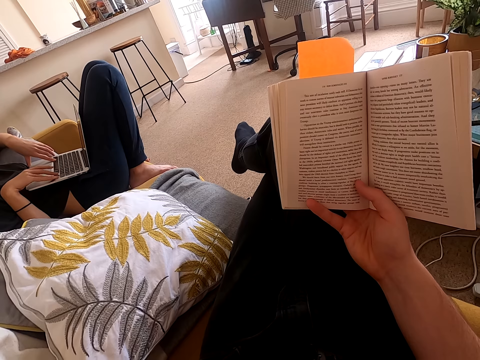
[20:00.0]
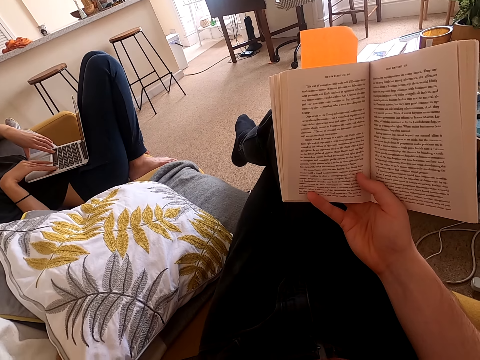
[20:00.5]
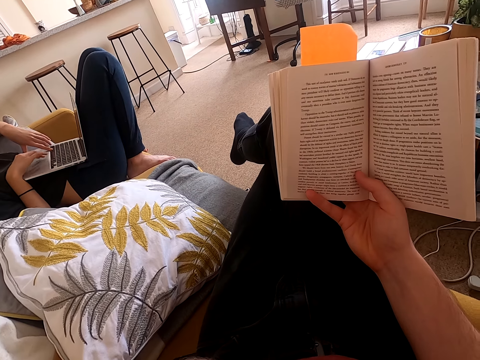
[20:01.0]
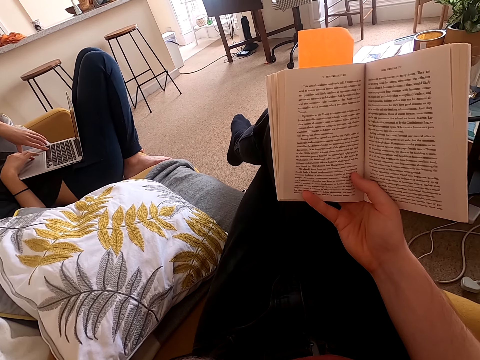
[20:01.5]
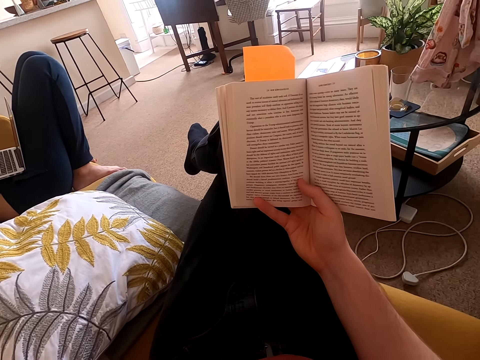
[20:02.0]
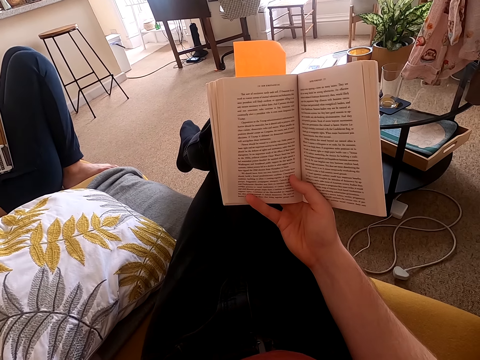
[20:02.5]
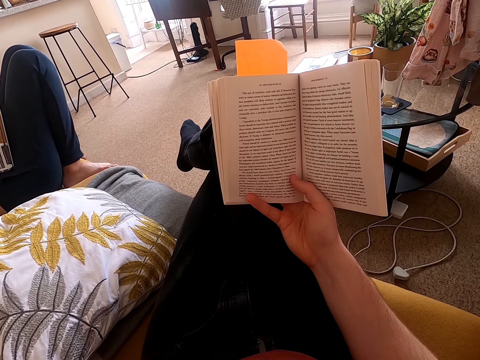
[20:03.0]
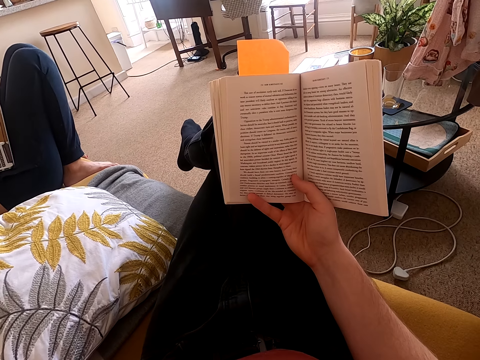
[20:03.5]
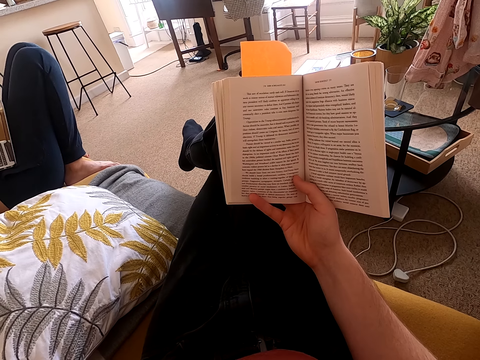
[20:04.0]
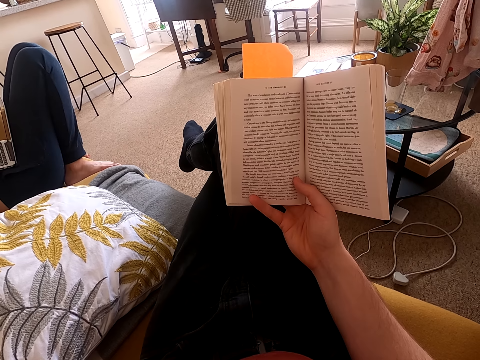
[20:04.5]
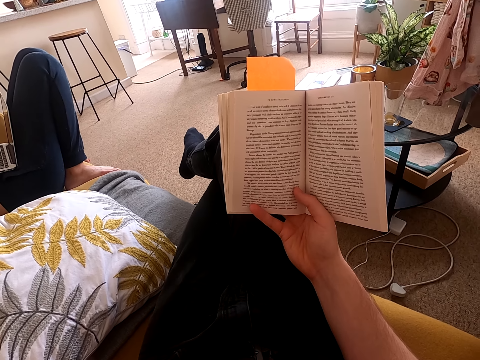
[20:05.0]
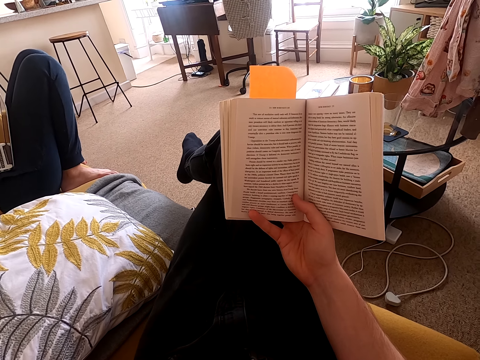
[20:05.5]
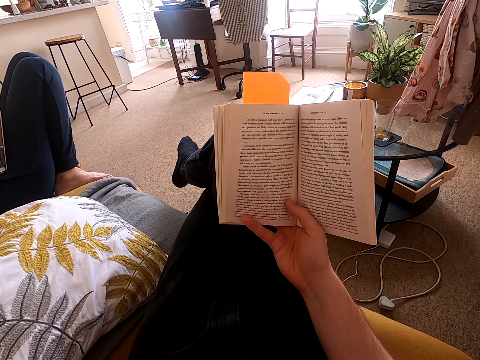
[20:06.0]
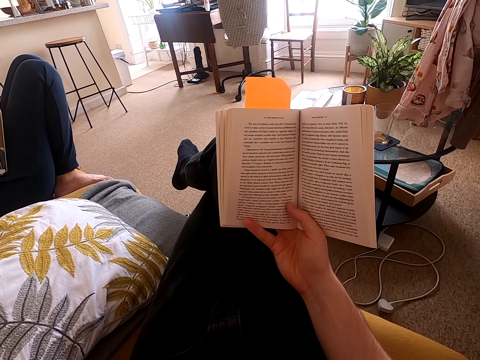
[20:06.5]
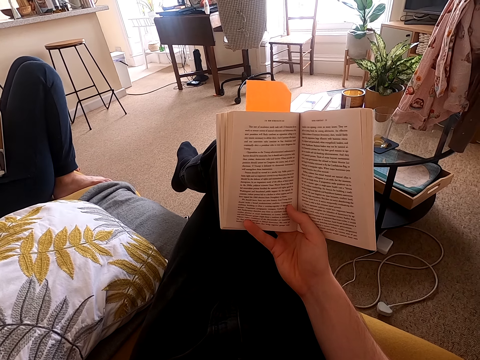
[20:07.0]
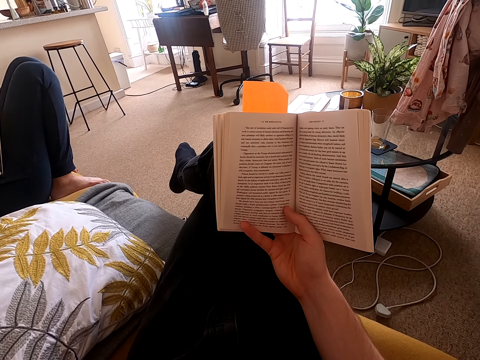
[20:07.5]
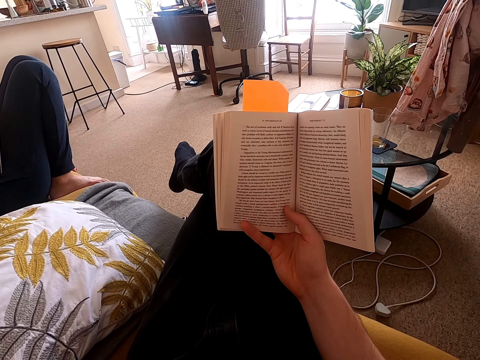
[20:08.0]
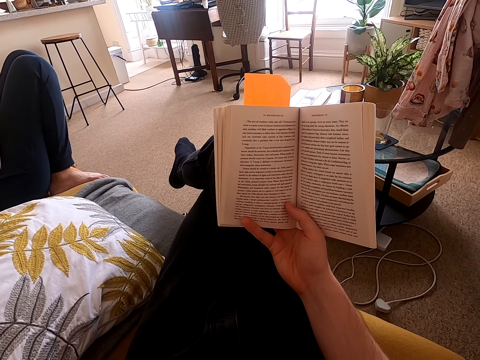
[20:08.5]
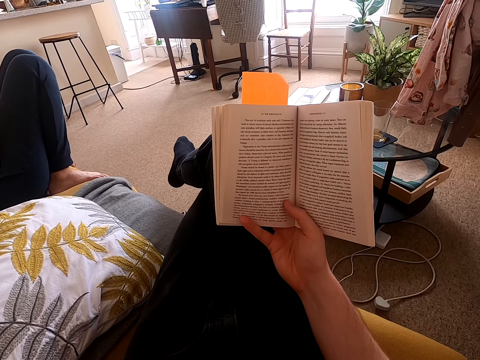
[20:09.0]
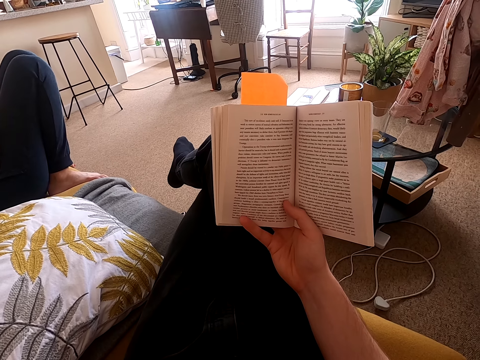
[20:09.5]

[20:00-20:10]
The camera wearer looks around a room. They read a book.

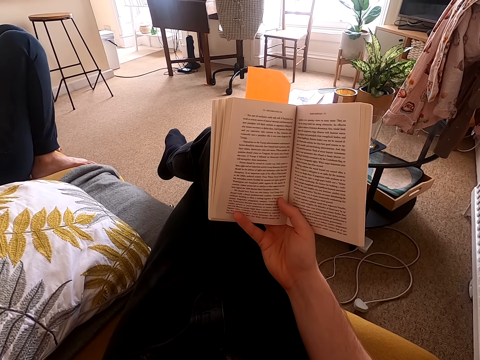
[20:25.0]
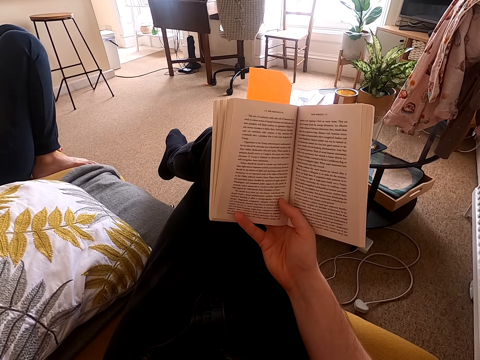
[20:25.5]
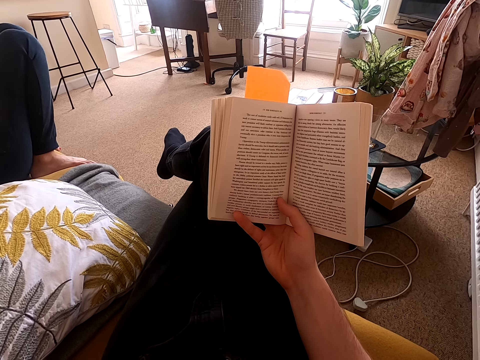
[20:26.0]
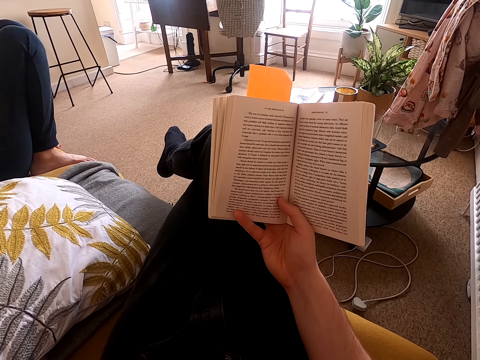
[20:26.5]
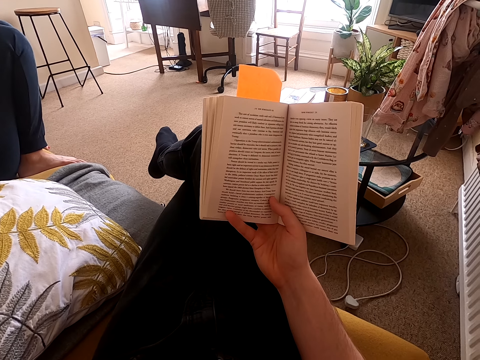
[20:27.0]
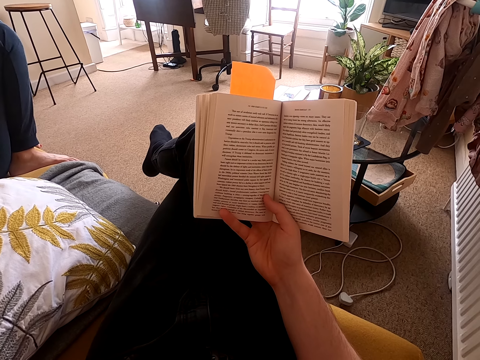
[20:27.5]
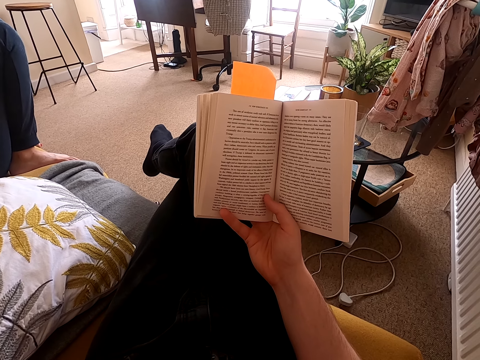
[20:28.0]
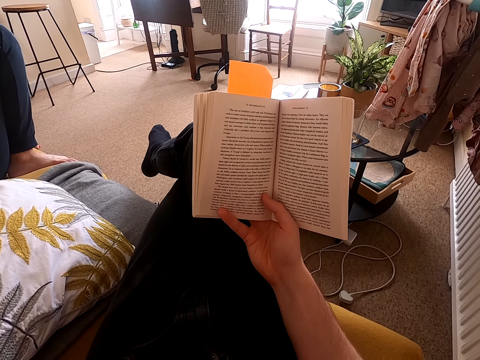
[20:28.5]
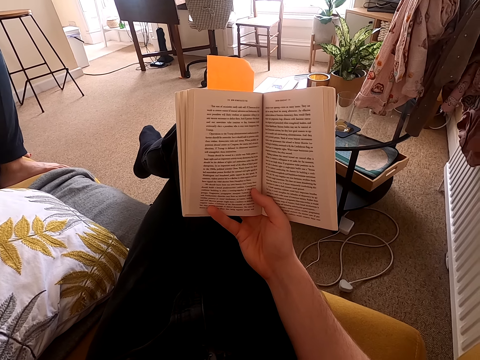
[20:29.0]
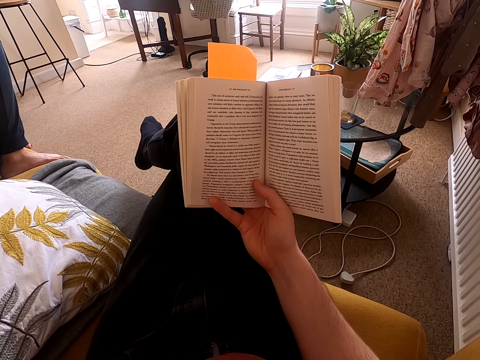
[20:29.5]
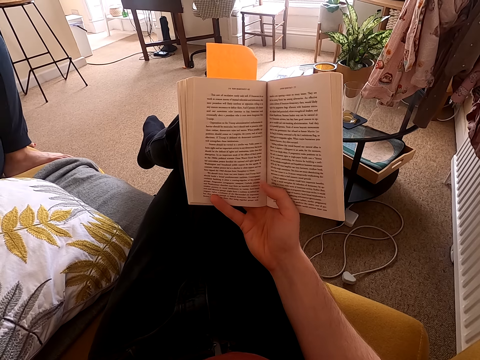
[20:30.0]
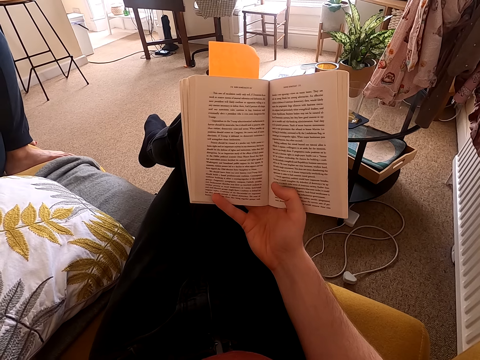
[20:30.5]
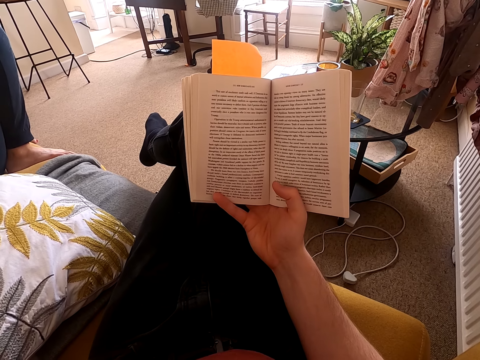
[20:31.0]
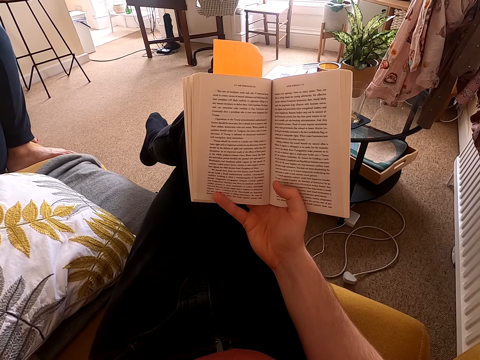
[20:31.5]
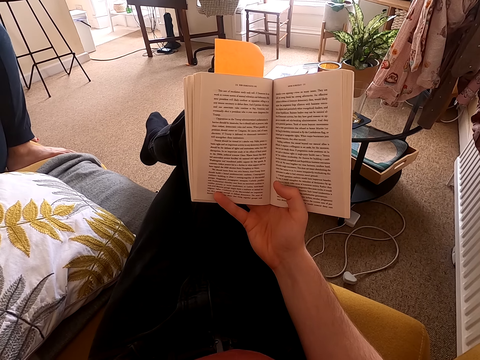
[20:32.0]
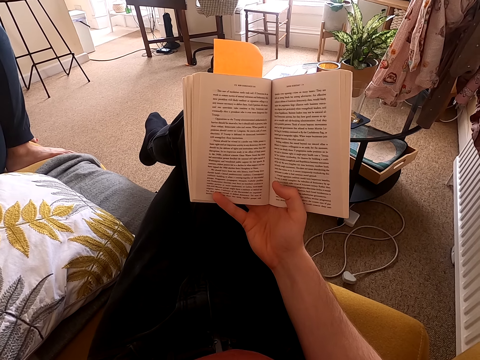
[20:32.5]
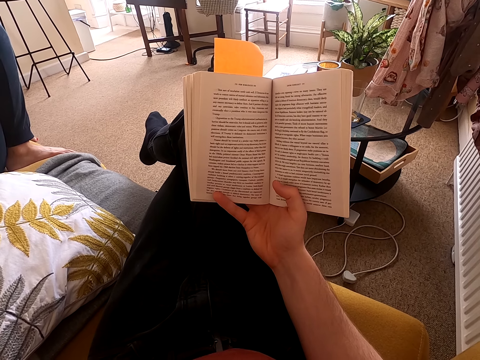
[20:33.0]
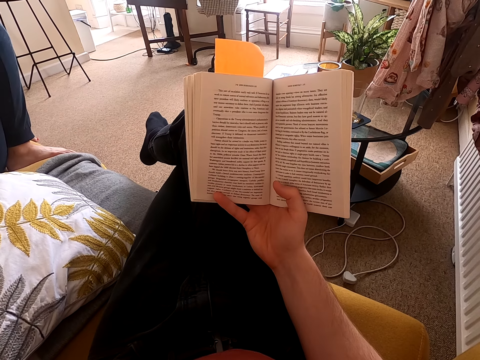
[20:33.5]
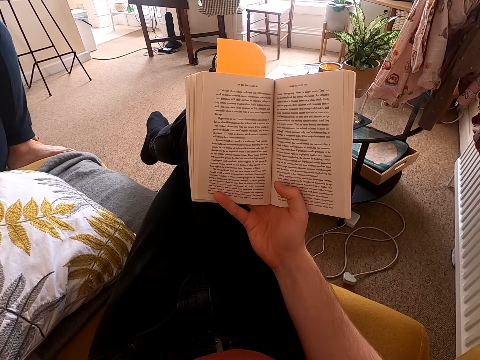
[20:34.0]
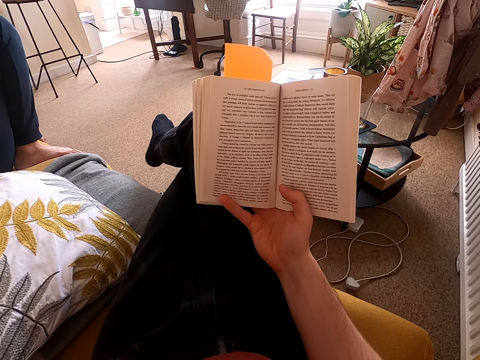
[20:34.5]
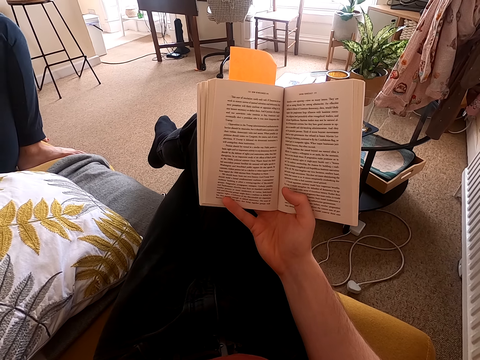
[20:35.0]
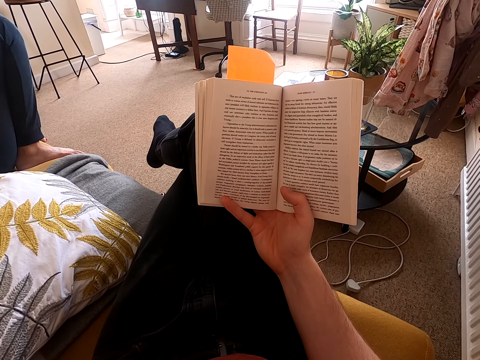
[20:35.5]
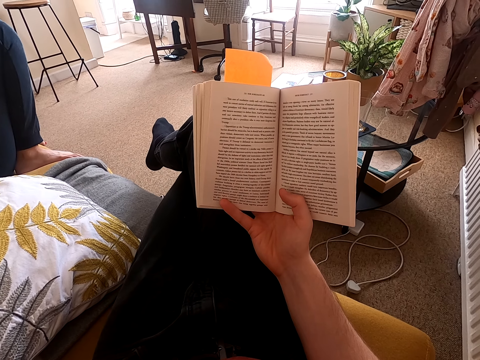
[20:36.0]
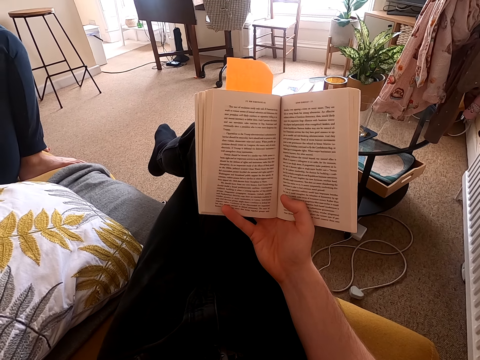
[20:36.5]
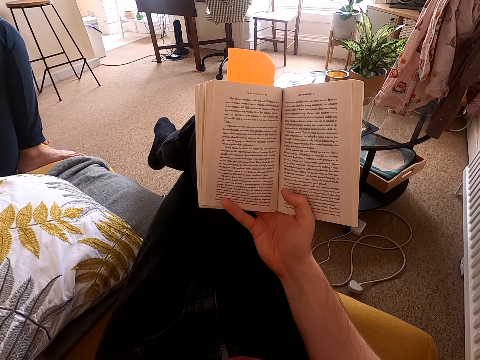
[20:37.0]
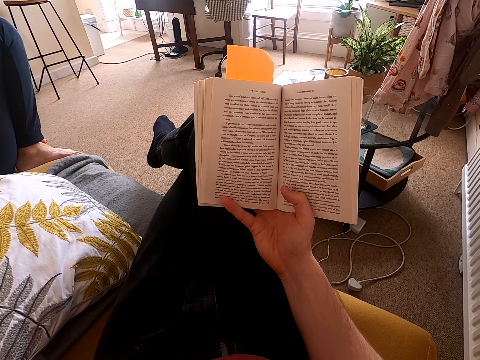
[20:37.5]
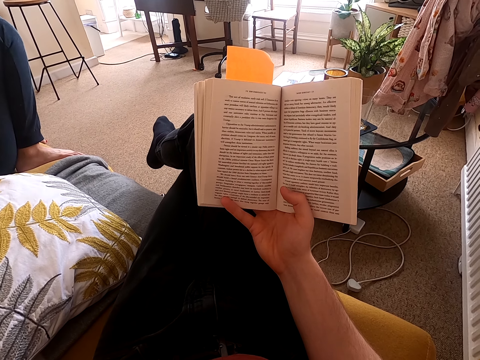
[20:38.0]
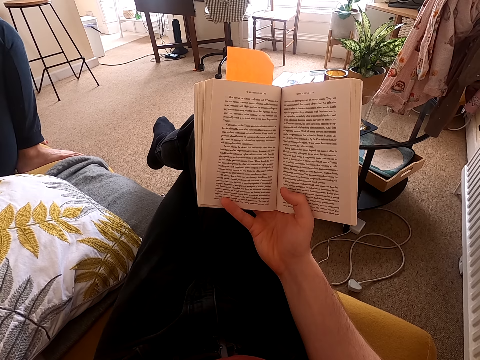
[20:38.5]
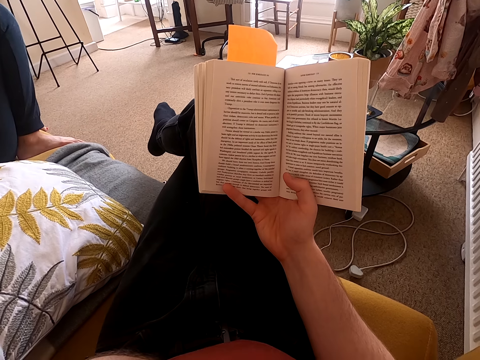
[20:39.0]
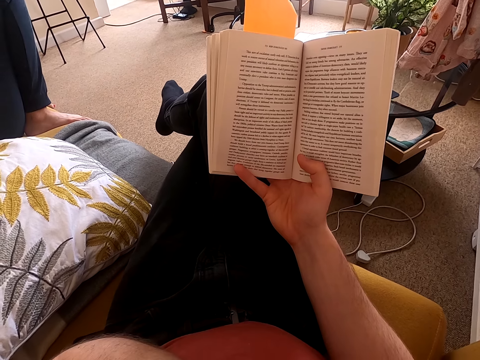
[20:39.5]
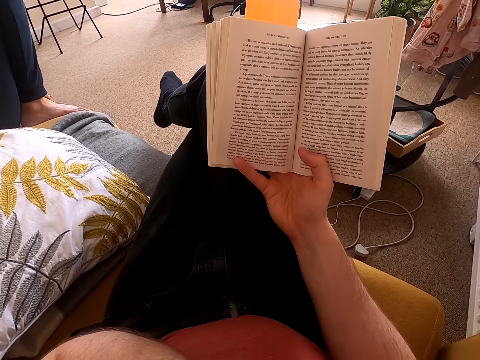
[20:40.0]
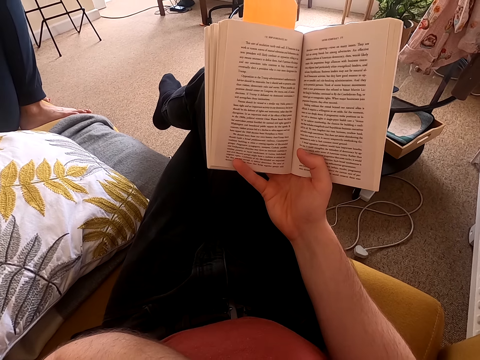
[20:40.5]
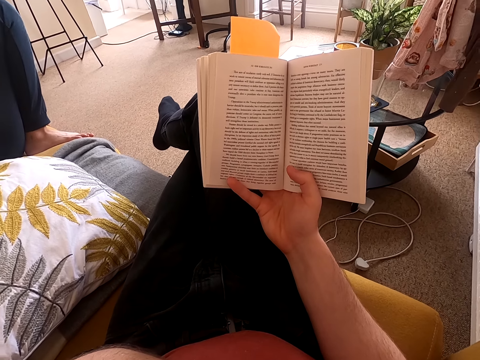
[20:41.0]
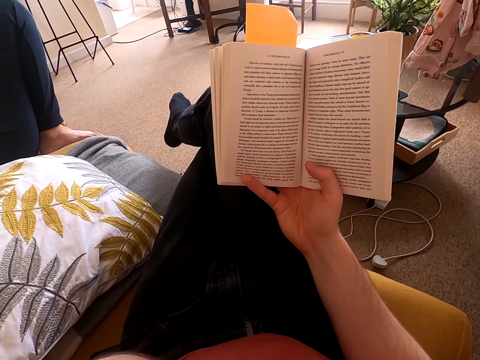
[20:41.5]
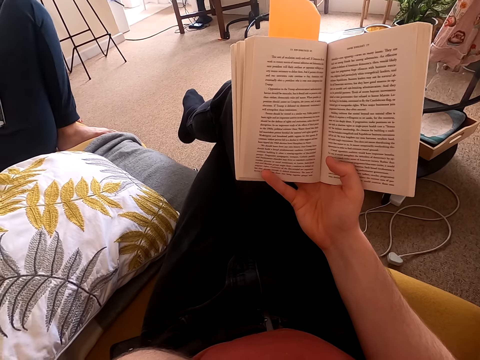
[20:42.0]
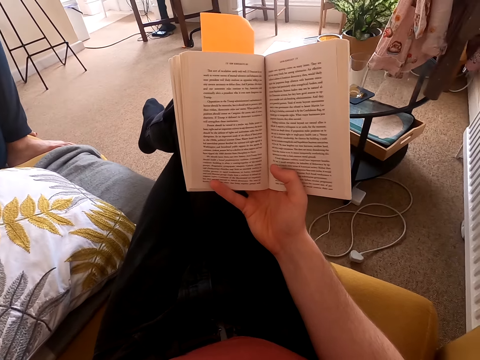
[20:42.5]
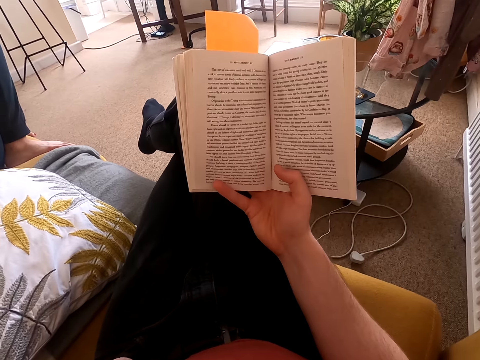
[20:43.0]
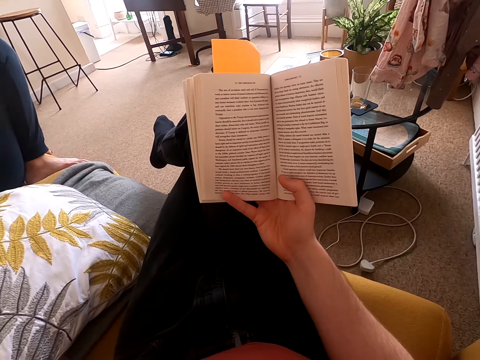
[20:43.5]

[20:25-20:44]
The camera wearer looks around a room. They read a book. They look around the room.
